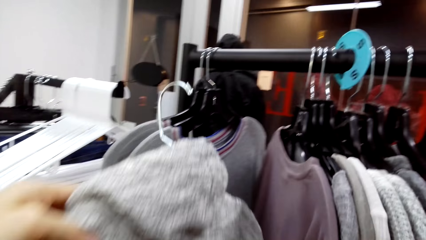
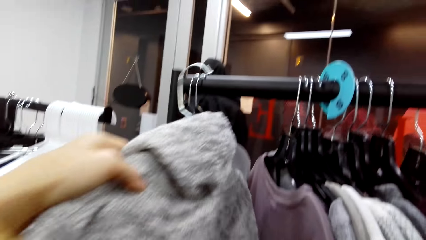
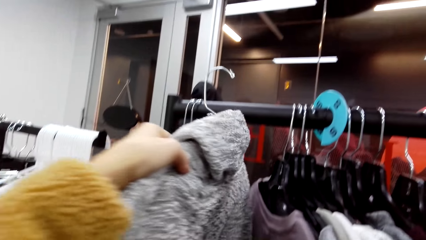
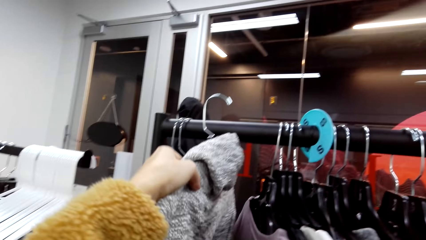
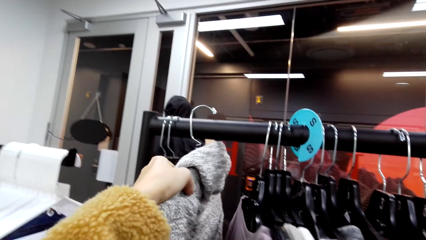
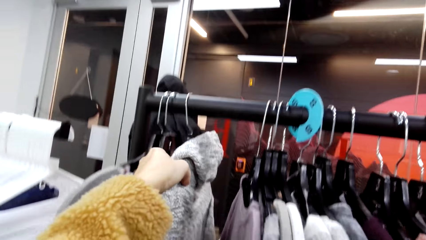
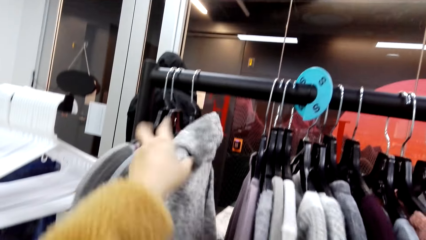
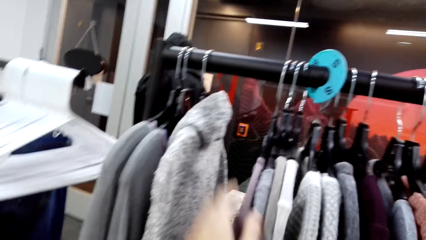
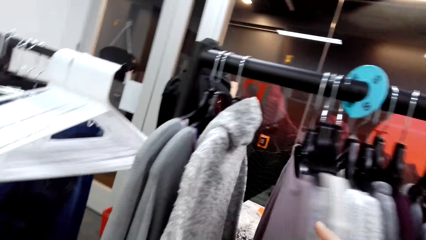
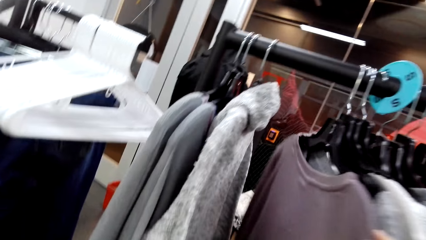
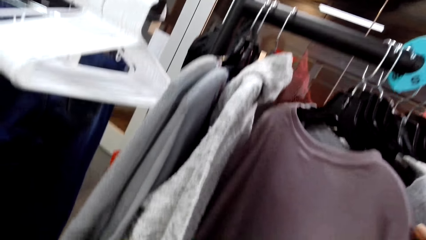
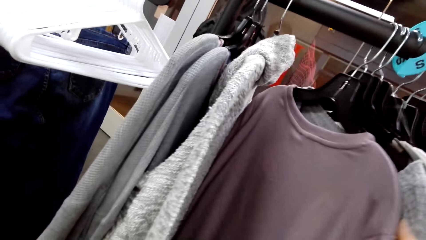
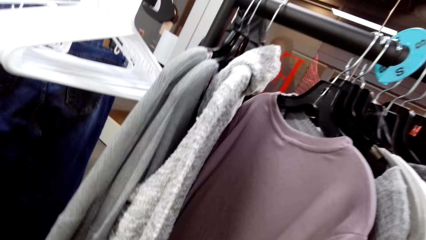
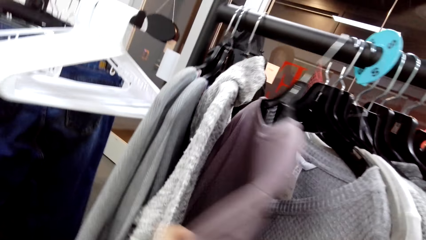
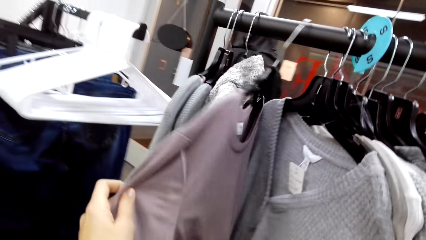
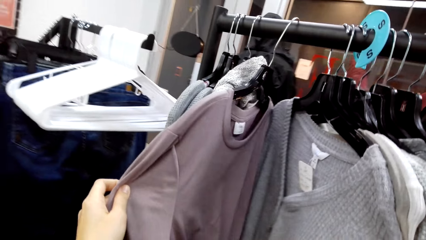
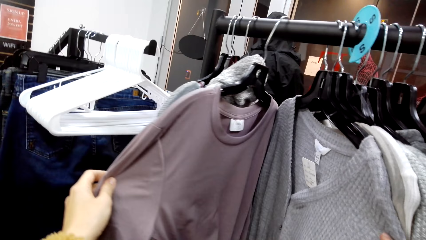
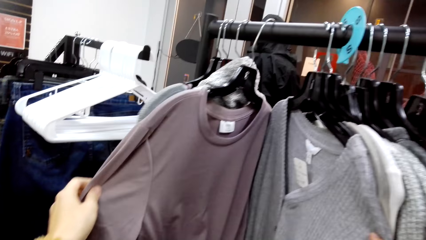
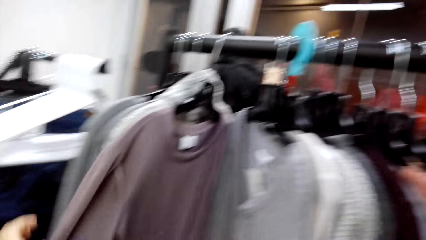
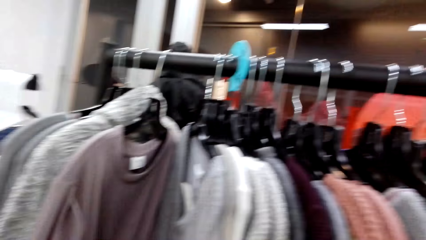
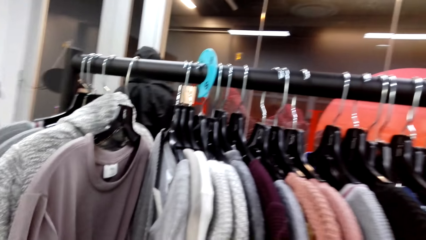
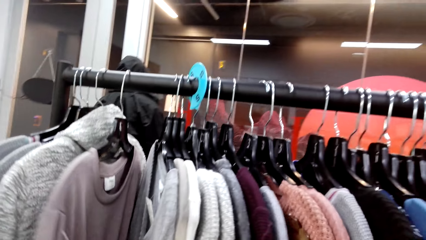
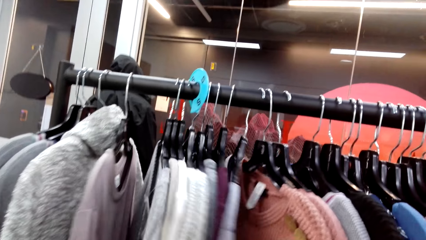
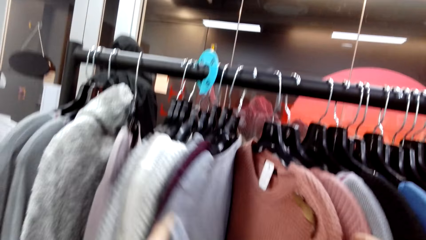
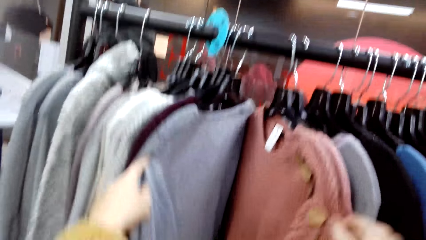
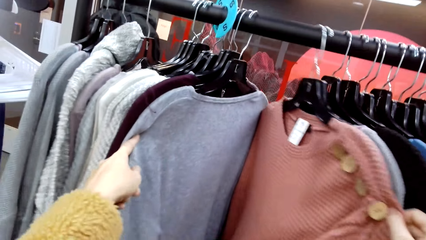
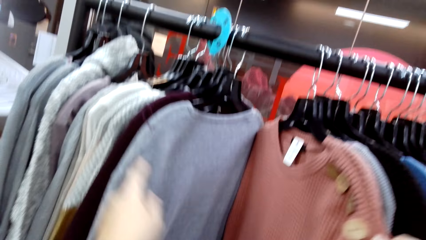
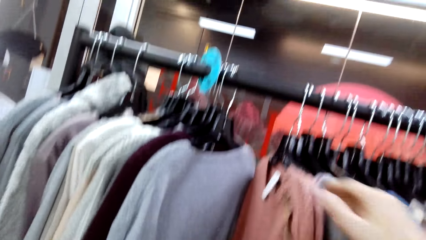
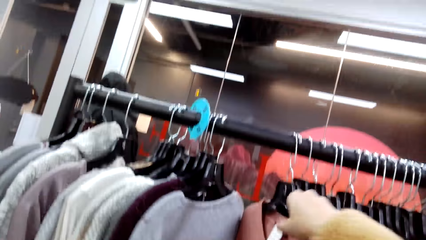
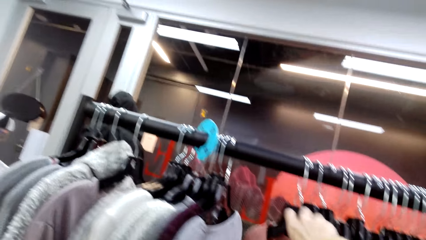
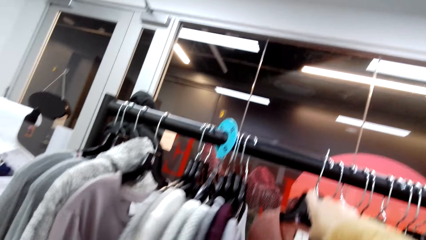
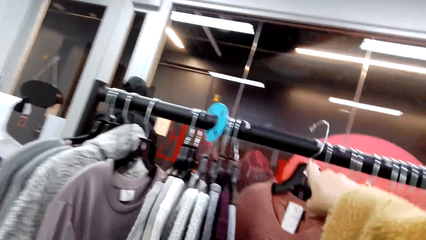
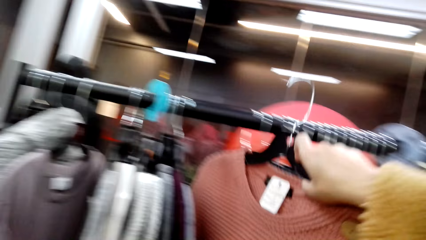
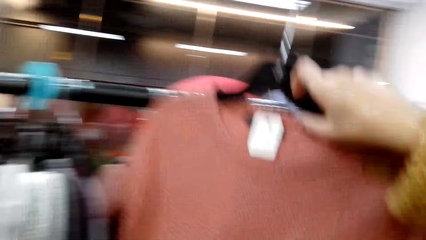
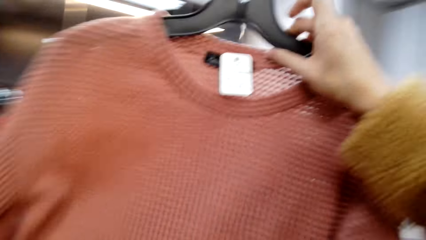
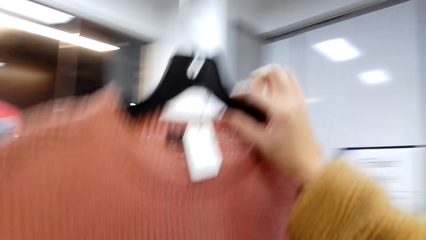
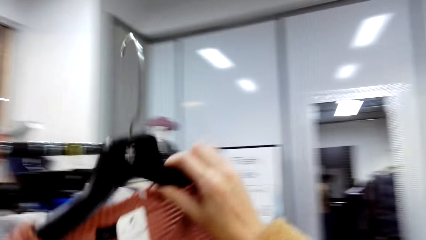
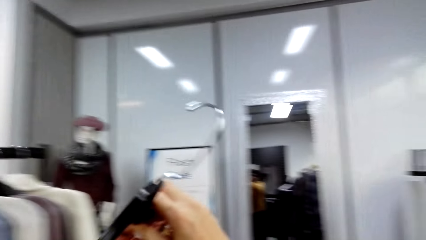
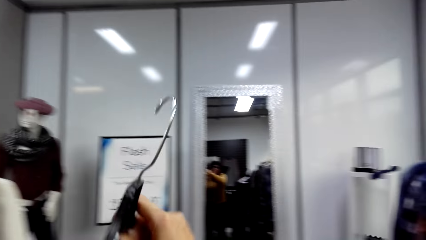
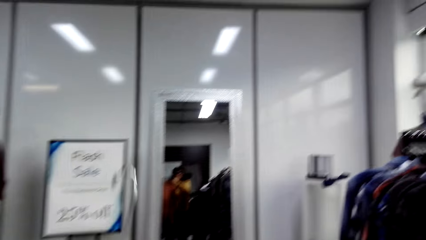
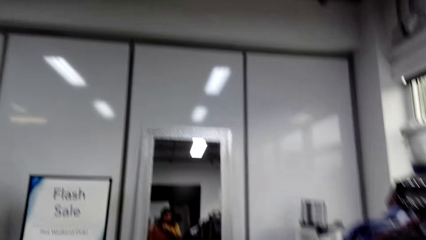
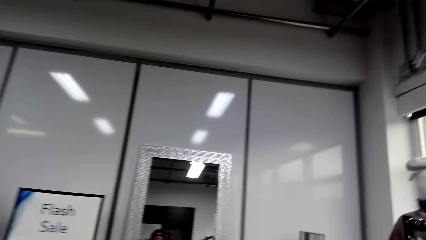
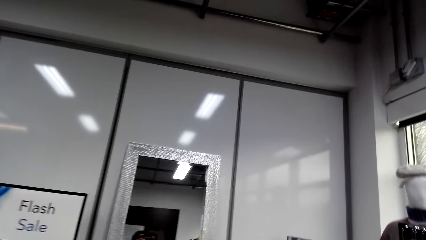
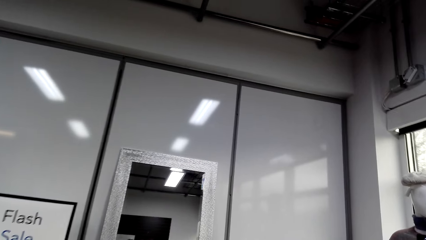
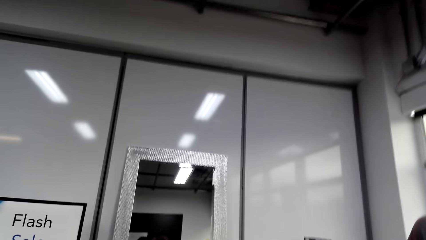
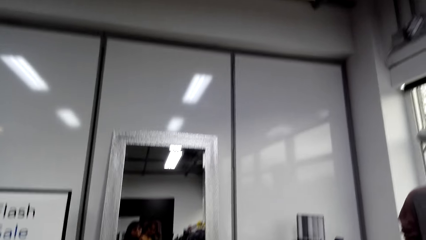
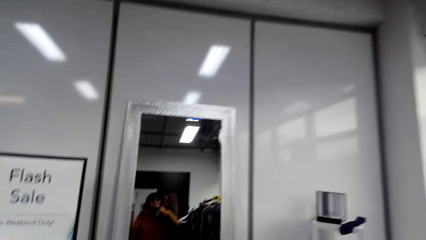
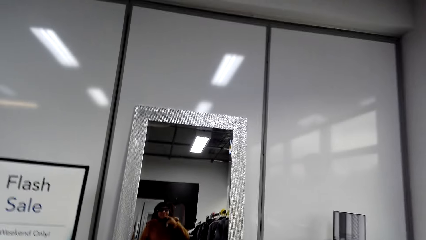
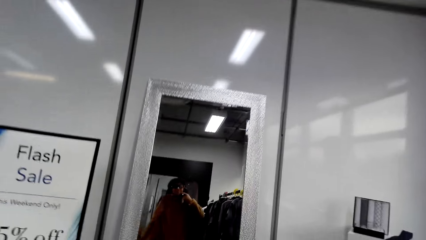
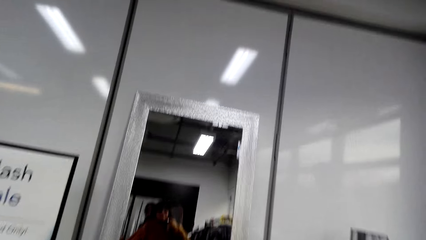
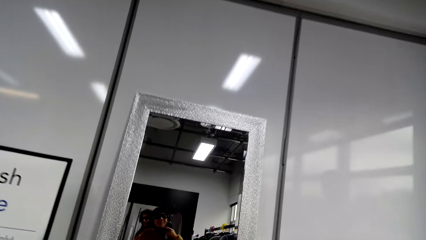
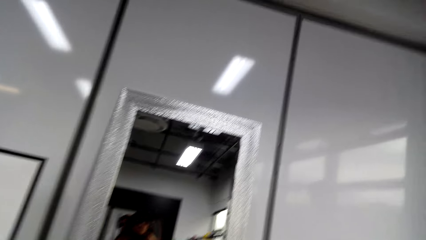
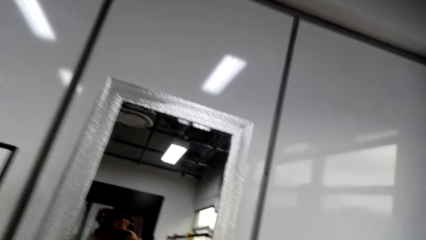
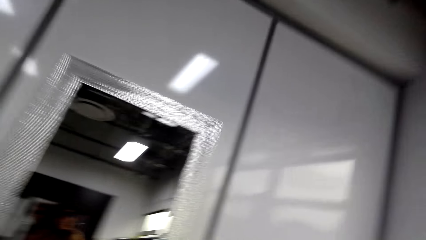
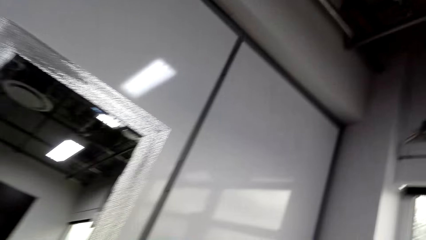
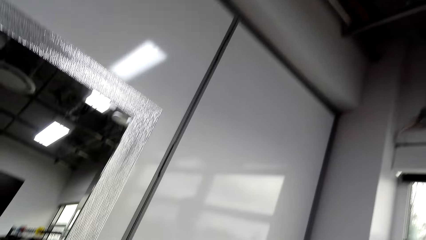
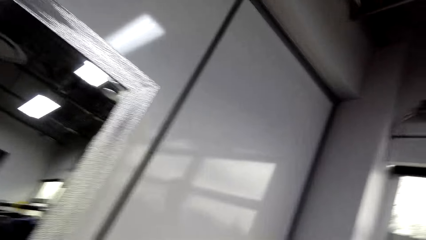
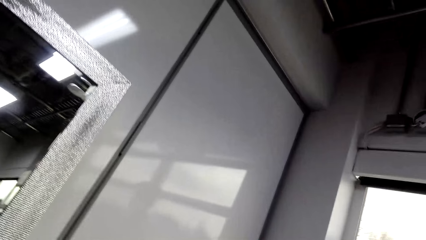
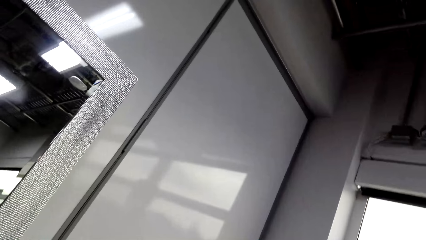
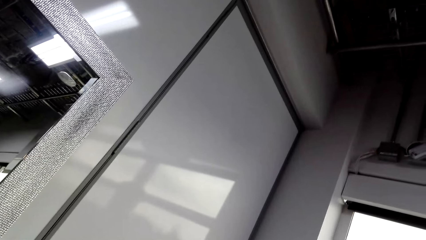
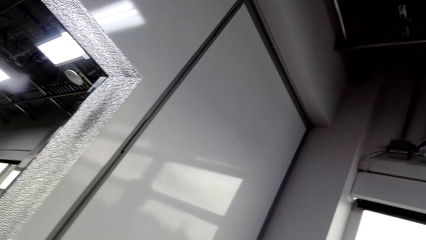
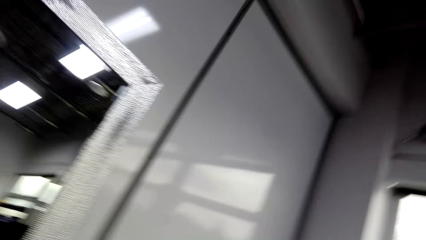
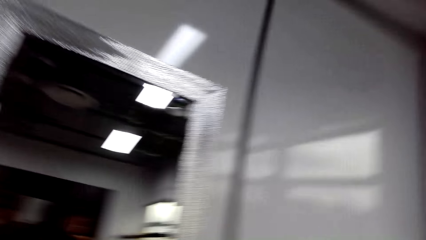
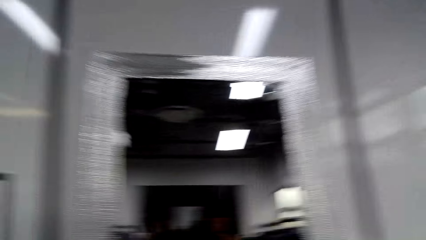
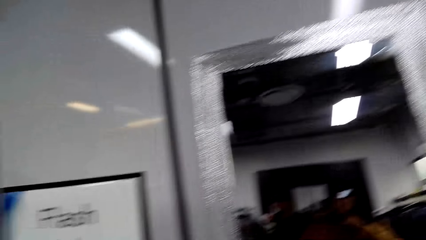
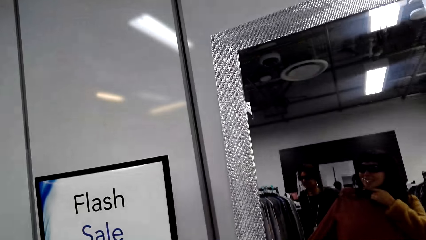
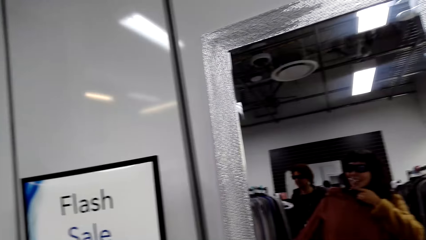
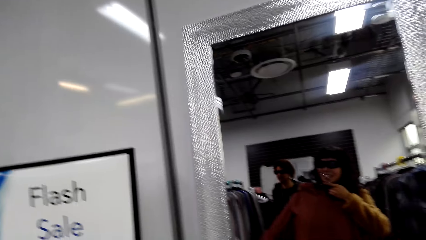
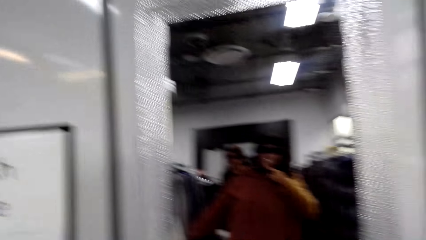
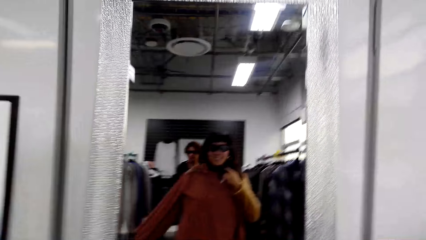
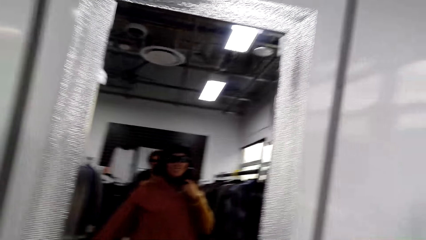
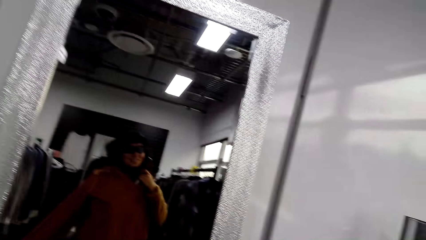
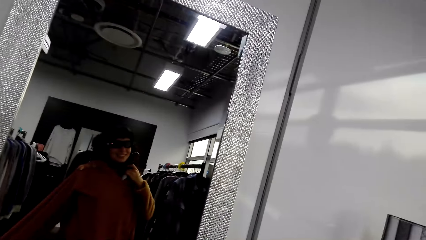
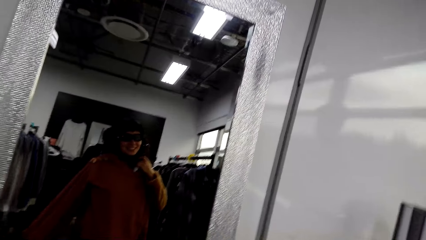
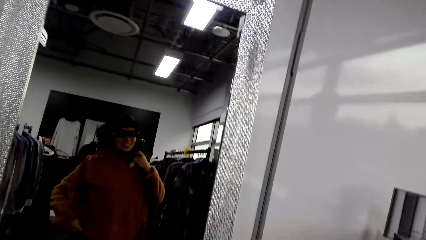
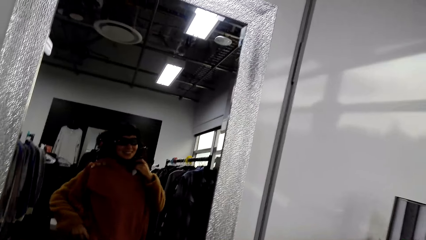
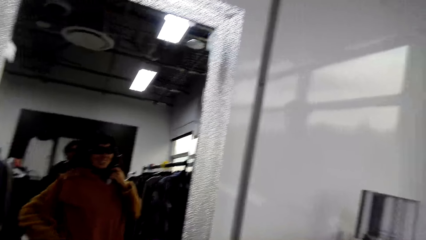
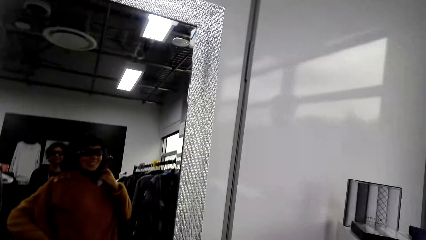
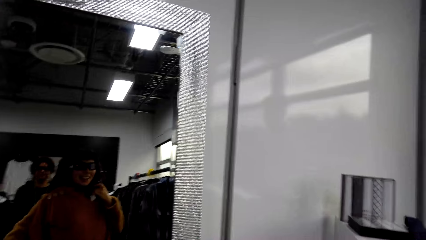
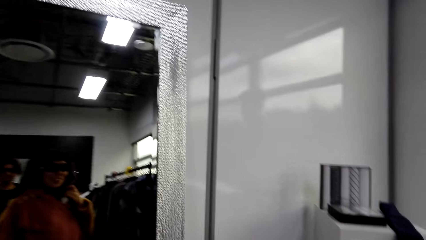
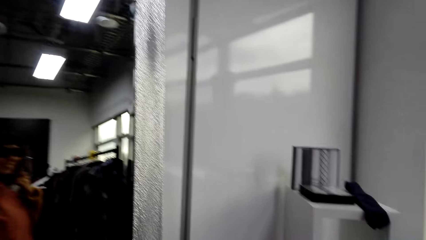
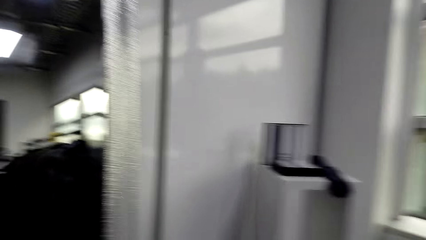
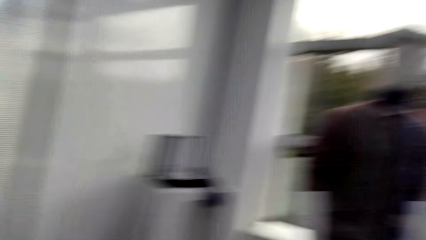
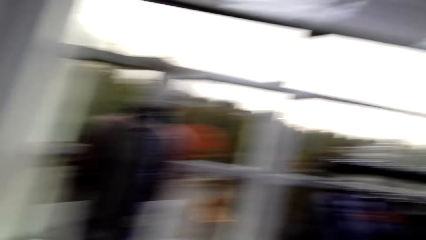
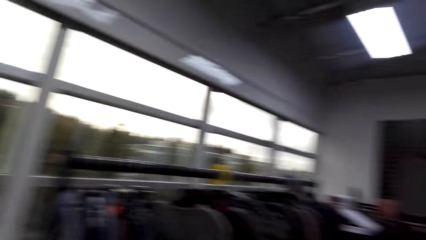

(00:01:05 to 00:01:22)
The camera wearer puts a cloth on the cloth rack. They look at a sweater. They move clothes on the cloth rack. They remove a cloth from the cloth rack. They look at the mirror.
